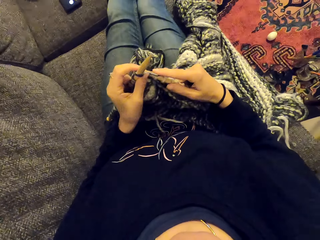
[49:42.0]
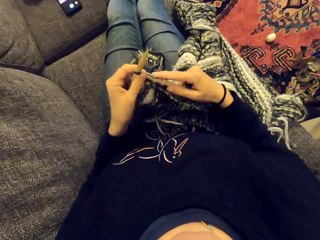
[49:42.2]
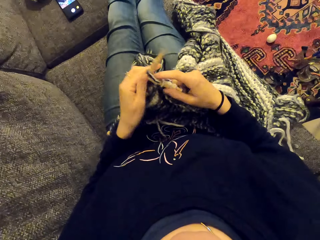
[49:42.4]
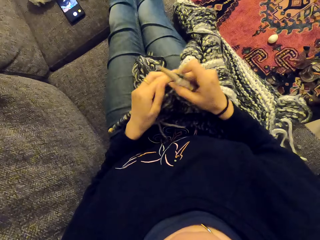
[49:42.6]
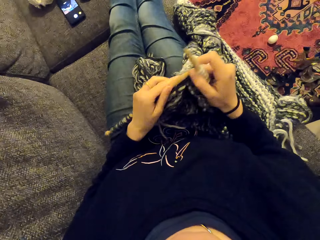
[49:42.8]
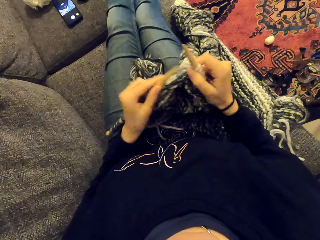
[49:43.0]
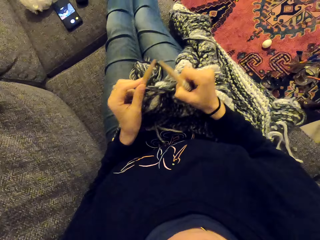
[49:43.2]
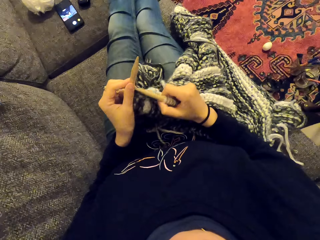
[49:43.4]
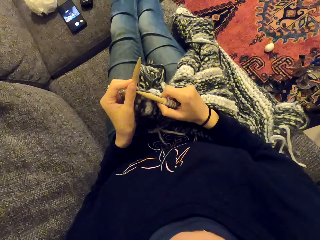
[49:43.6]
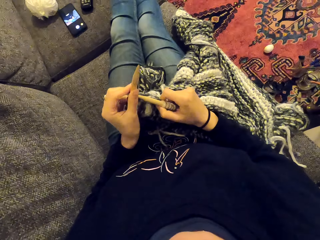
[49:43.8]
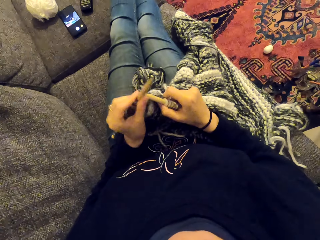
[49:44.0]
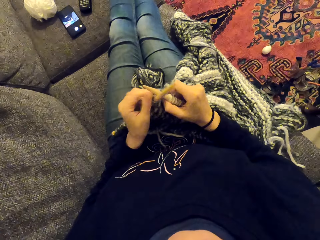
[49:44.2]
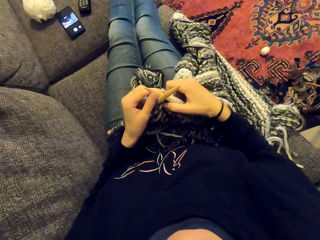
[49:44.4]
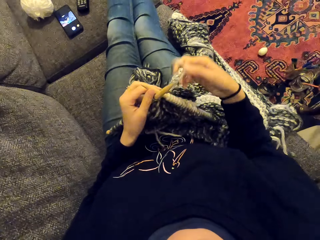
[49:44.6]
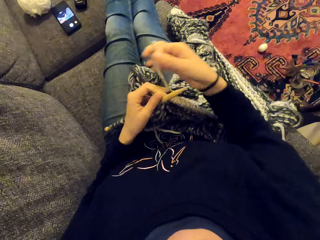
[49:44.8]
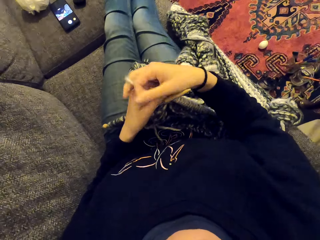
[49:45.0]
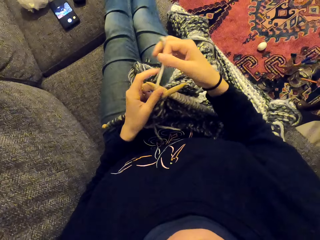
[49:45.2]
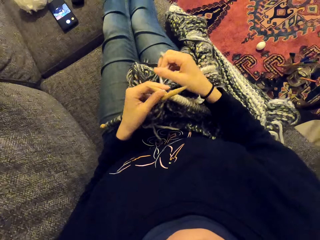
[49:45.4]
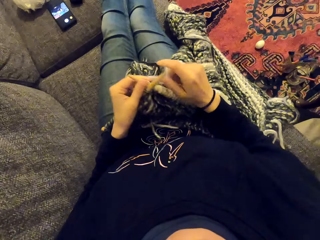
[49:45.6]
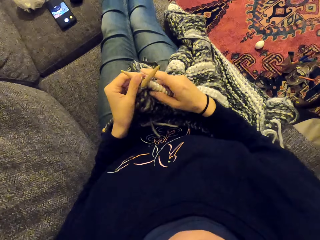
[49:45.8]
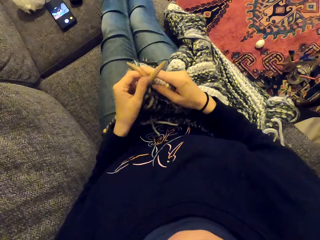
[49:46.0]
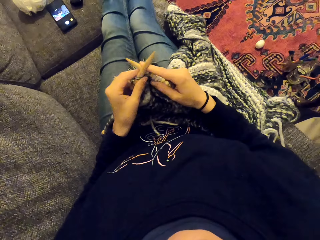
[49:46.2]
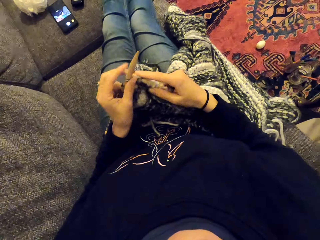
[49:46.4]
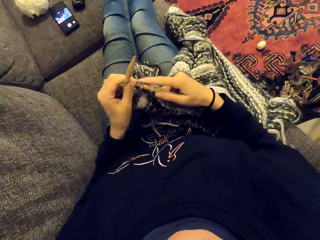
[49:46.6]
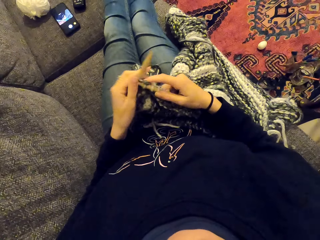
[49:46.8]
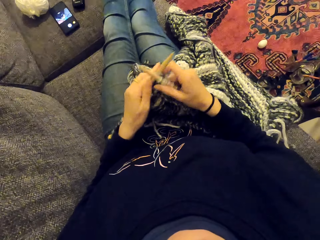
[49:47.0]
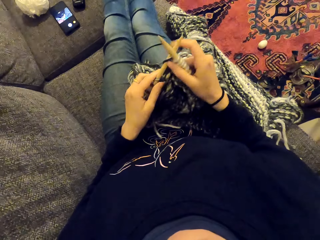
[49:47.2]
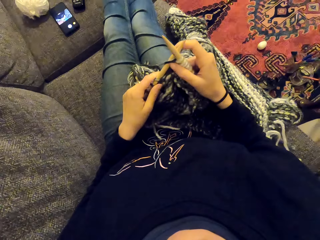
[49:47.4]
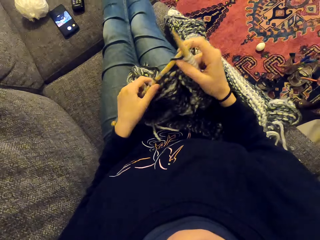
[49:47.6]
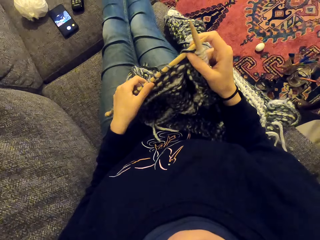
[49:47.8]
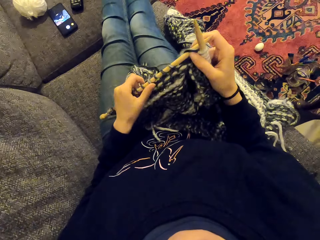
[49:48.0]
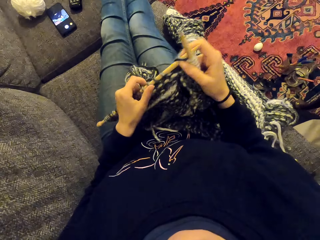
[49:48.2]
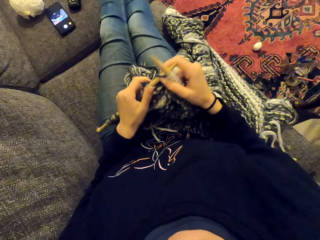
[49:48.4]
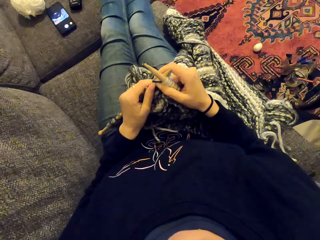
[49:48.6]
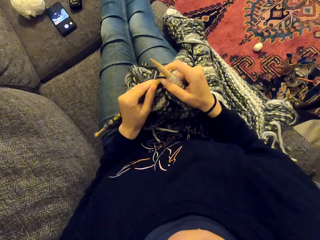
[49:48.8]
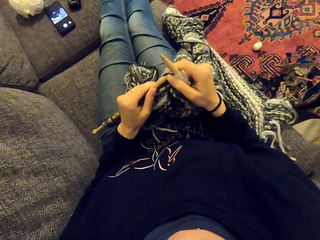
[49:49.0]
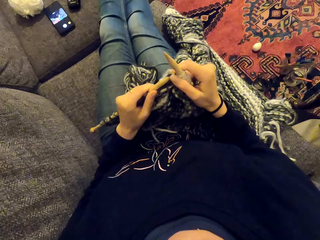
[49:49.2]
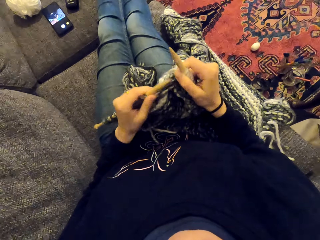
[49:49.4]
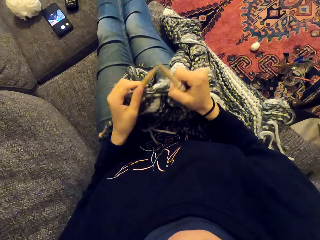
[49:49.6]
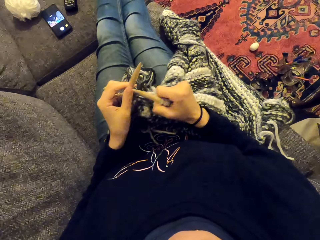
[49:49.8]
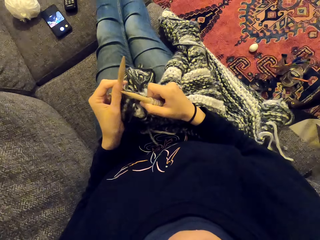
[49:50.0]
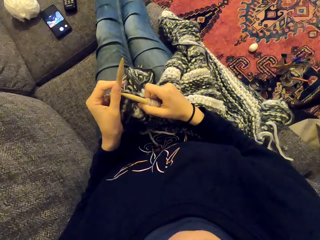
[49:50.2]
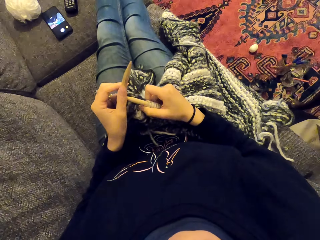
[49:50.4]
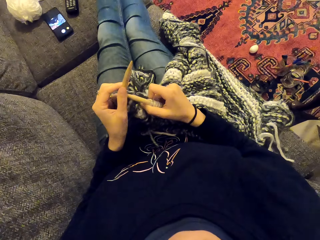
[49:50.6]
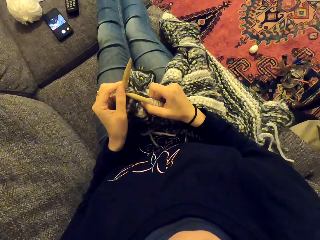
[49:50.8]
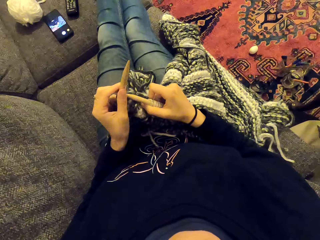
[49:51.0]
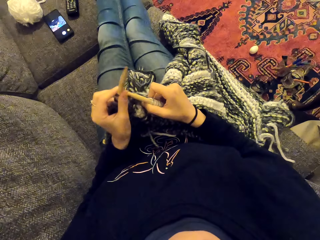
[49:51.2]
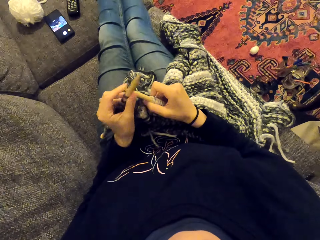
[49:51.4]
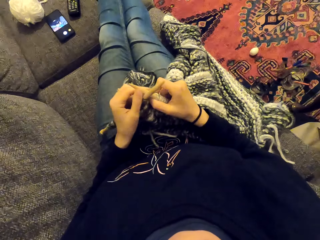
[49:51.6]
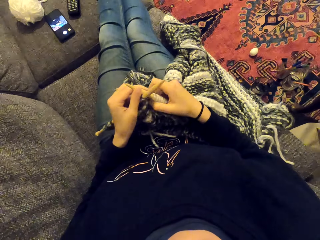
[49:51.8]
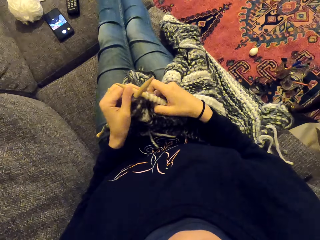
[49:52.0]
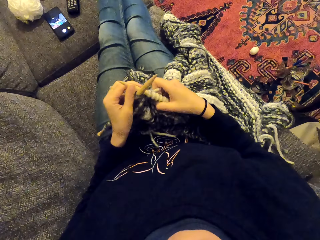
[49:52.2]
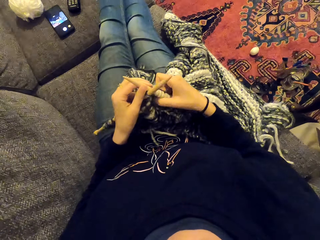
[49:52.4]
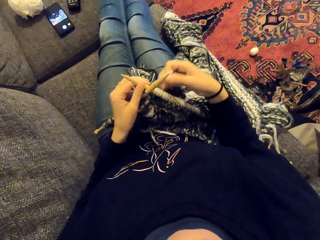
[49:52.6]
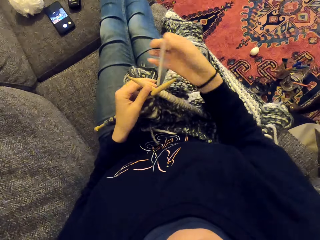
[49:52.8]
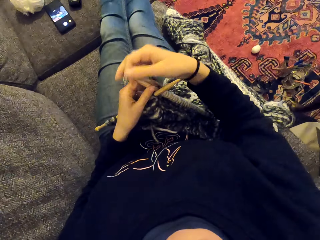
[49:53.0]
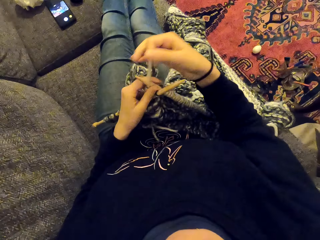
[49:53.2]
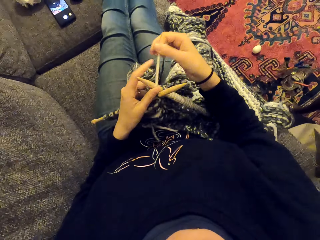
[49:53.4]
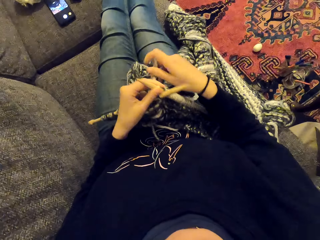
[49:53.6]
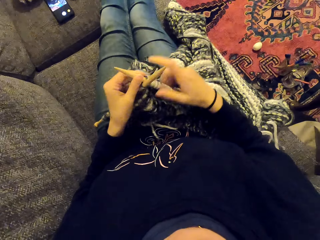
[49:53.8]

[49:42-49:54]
The camera wearer sews the piece of cloth.

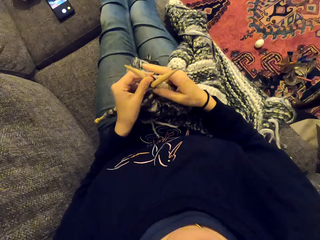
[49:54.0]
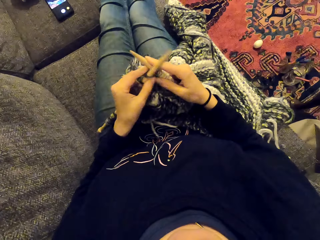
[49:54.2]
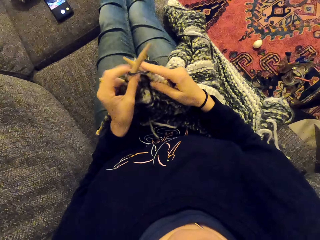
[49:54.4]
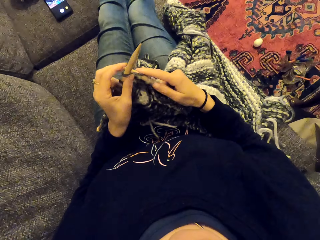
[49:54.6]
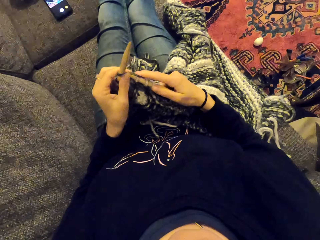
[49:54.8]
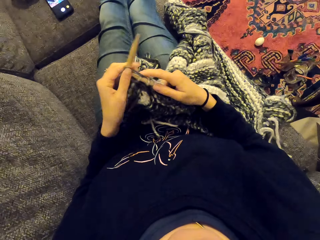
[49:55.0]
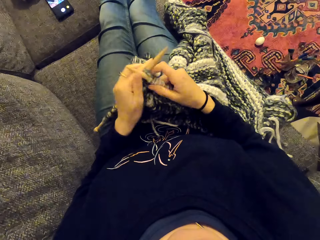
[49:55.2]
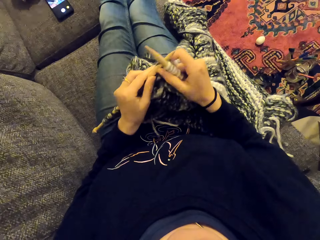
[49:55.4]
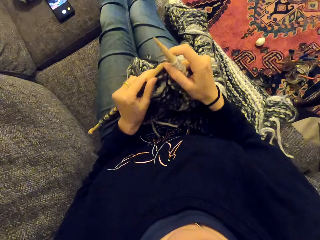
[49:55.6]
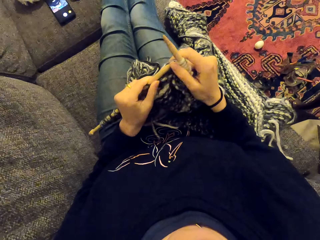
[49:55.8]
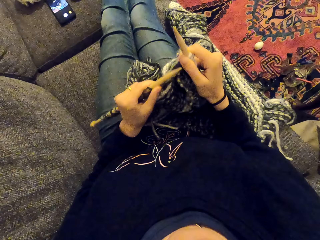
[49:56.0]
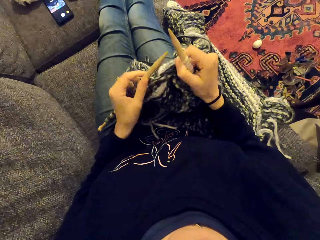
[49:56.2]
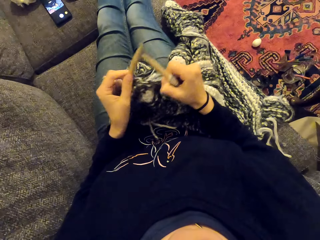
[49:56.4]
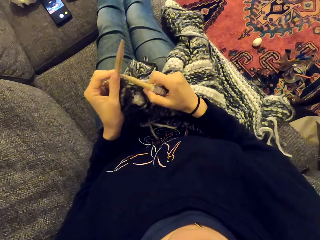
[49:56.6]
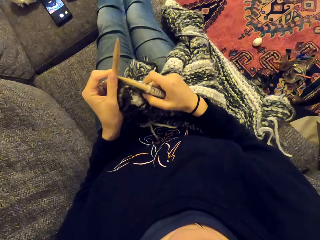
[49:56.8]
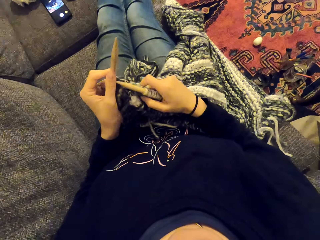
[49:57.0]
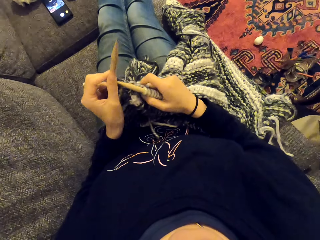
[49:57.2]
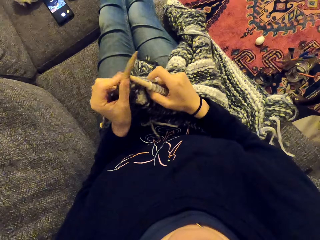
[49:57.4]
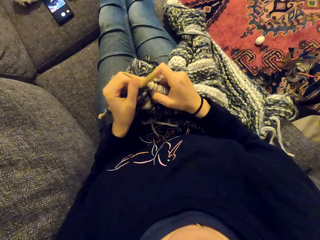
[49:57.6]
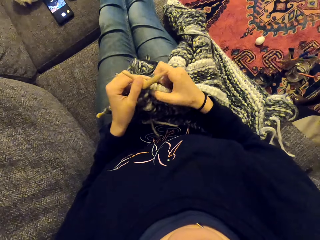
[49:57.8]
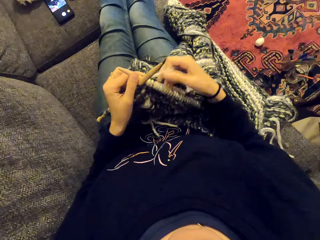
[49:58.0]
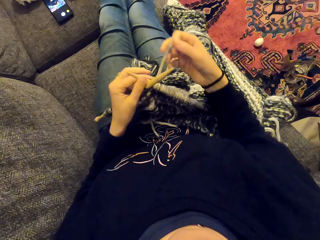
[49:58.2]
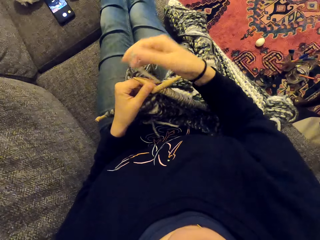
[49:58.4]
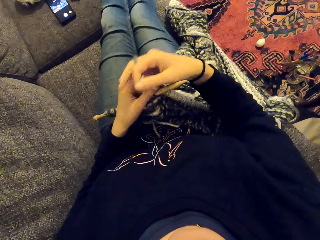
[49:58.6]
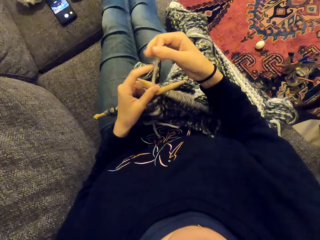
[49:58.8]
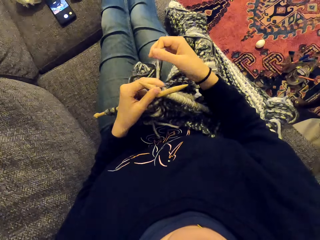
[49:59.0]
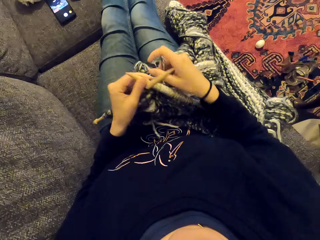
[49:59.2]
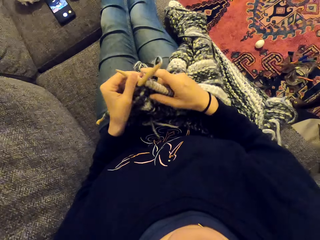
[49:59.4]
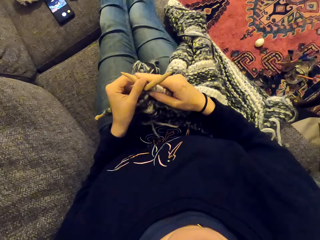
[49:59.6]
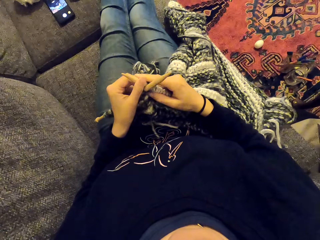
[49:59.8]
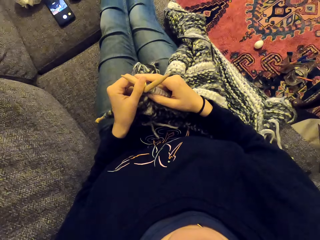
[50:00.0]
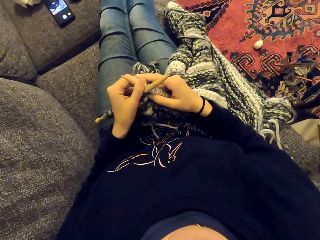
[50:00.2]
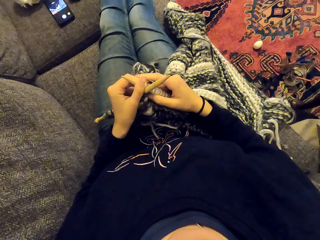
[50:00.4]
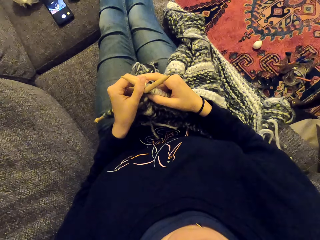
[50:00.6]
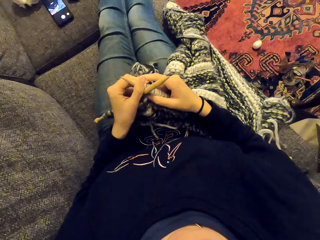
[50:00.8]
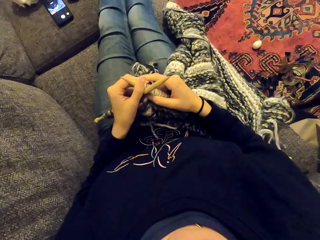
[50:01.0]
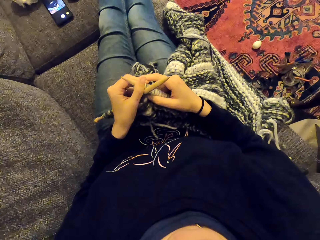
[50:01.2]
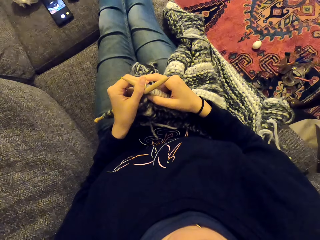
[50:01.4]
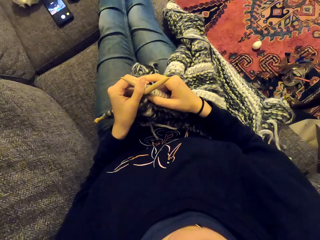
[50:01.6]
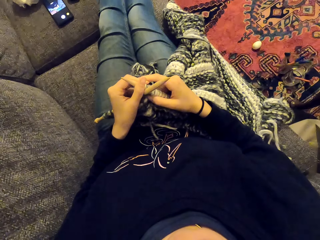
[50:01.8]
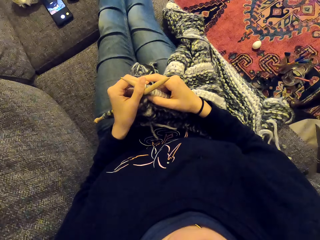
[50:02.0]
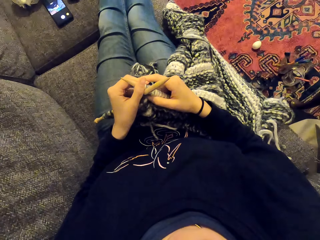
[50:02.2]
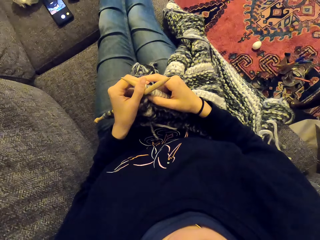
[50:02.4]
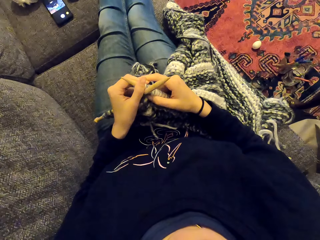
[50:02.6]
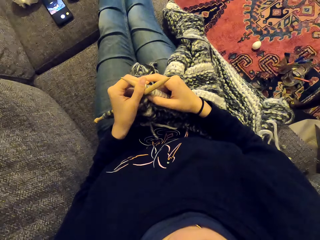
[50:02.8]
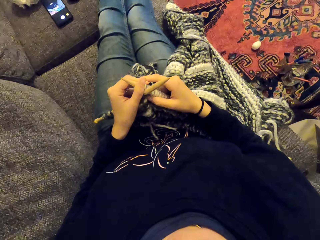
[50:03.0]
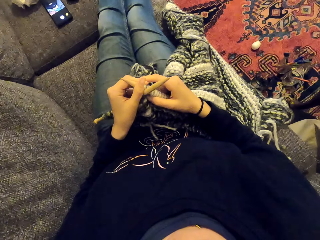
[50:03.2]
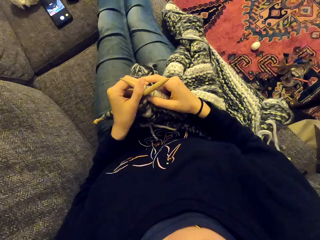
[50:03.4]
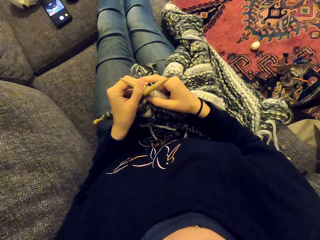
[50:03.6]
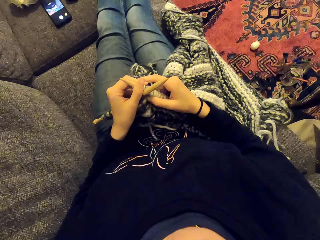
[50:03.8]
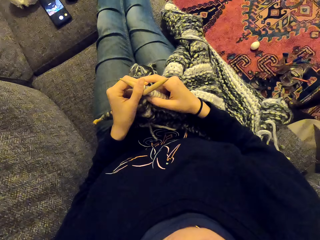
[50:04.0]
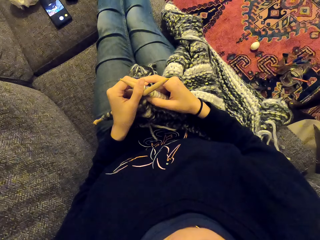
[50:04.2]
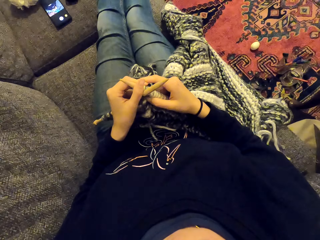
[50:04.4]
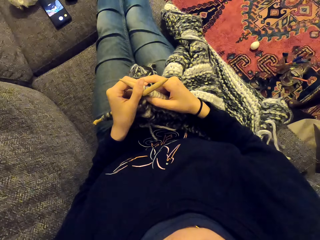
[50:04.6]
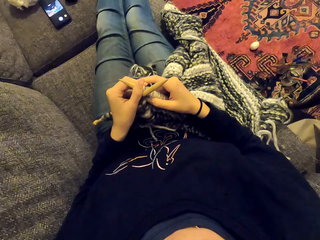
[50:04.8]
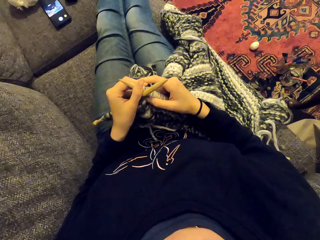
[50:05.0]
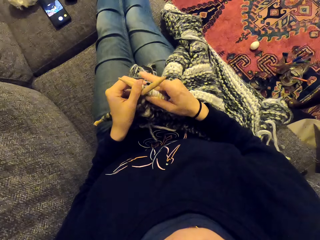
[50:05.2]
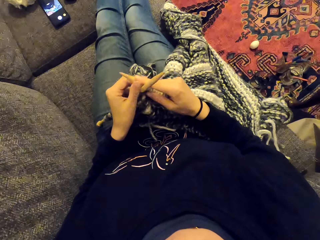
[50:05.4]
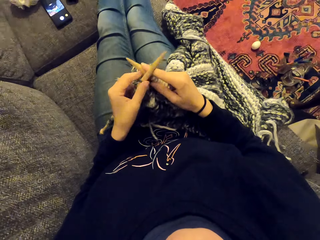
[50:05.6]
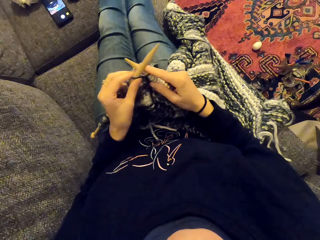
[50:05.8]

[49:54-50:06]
The camera wearer stares at something. They listen to the radio.
